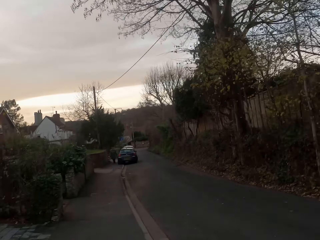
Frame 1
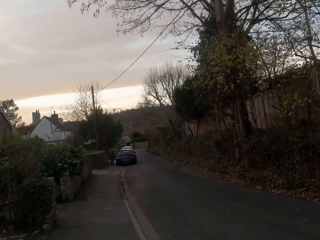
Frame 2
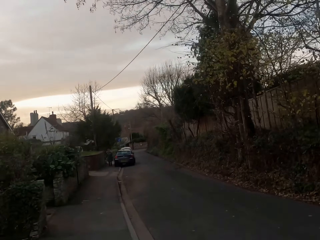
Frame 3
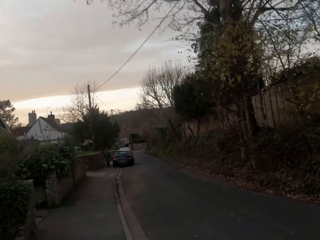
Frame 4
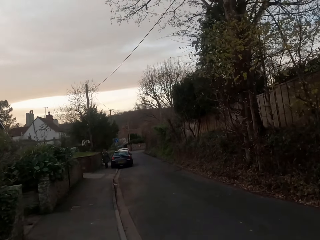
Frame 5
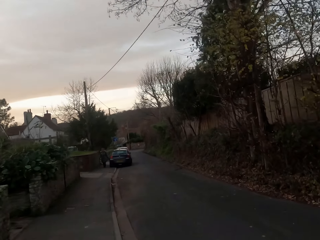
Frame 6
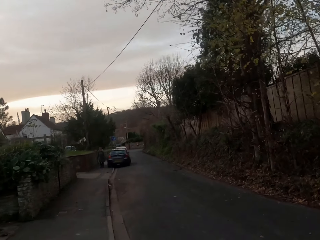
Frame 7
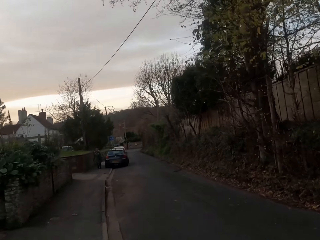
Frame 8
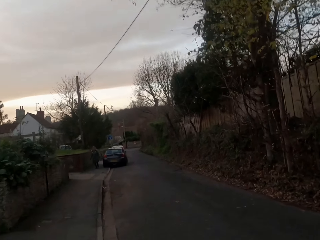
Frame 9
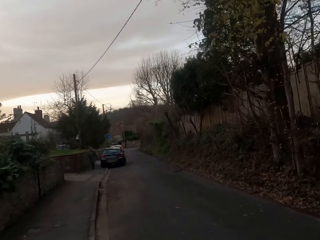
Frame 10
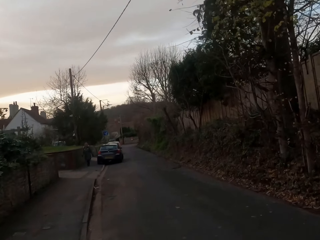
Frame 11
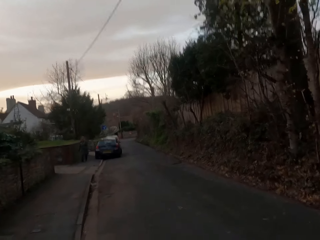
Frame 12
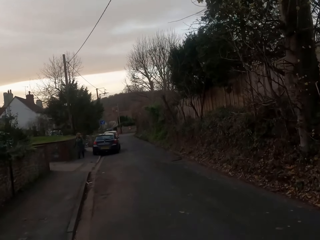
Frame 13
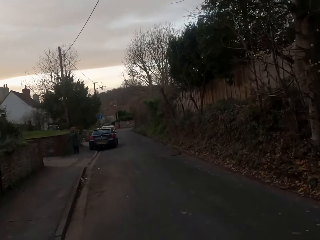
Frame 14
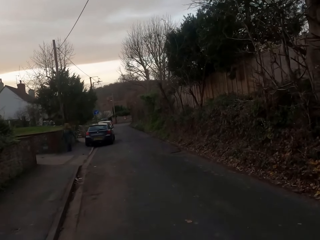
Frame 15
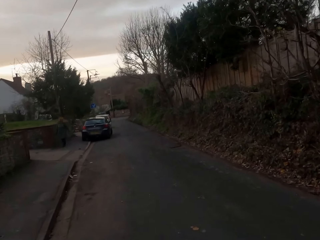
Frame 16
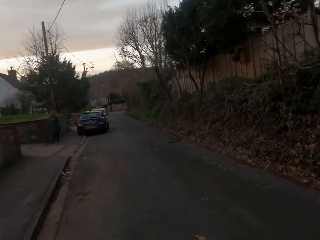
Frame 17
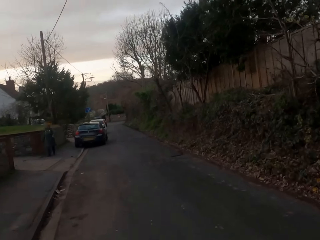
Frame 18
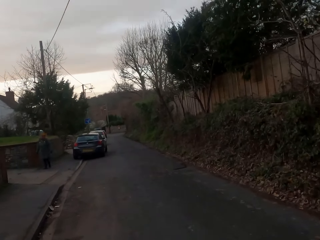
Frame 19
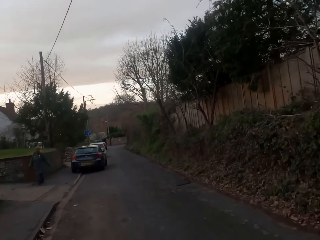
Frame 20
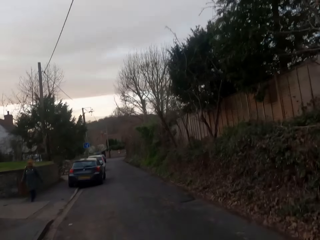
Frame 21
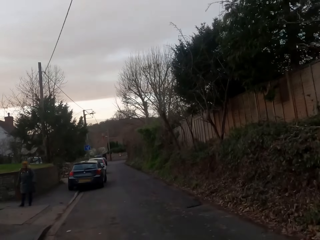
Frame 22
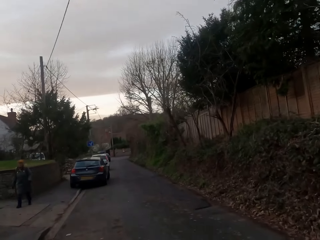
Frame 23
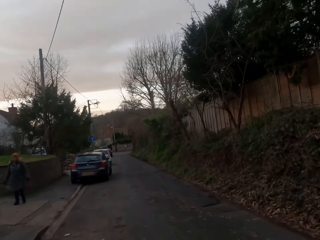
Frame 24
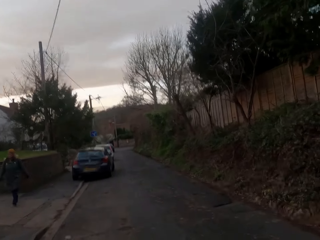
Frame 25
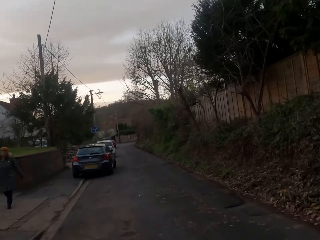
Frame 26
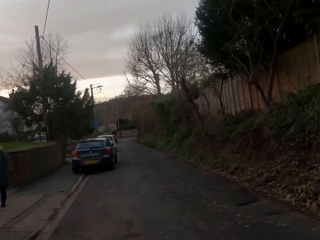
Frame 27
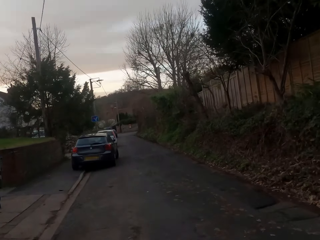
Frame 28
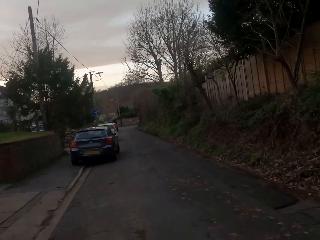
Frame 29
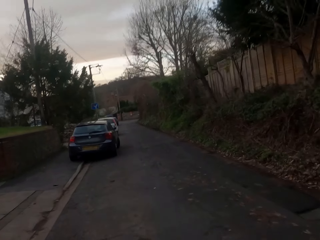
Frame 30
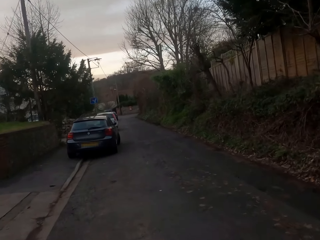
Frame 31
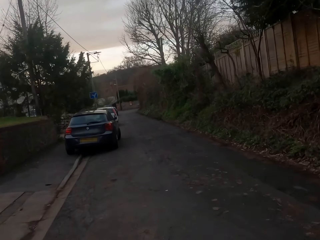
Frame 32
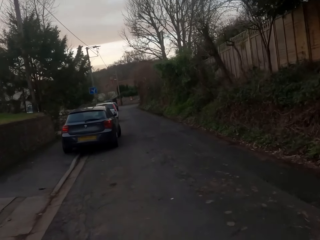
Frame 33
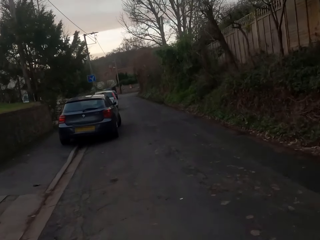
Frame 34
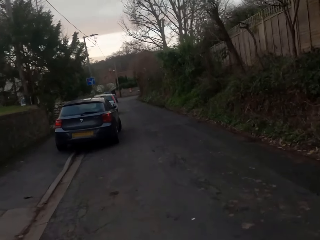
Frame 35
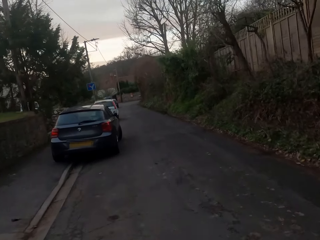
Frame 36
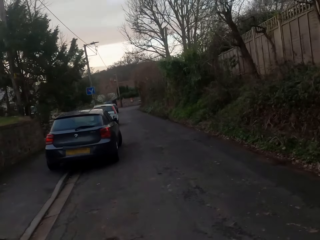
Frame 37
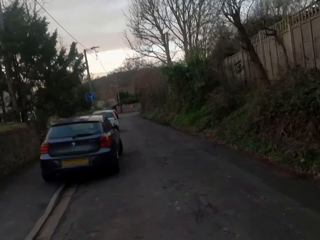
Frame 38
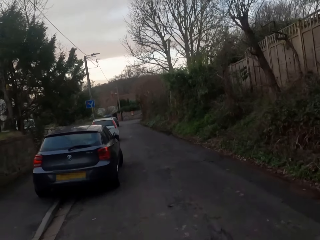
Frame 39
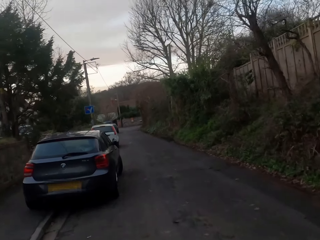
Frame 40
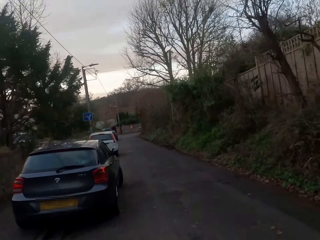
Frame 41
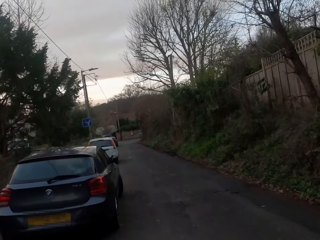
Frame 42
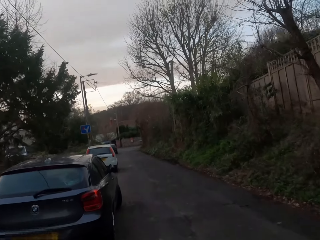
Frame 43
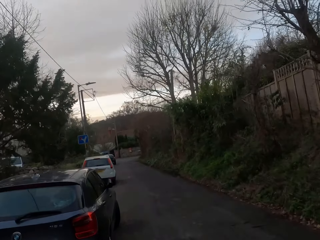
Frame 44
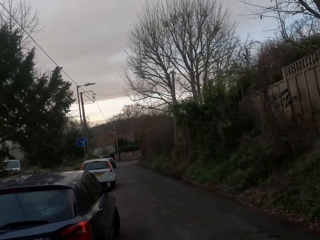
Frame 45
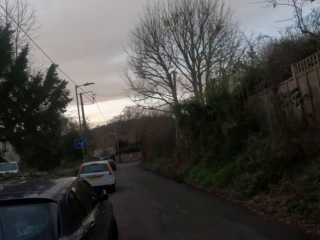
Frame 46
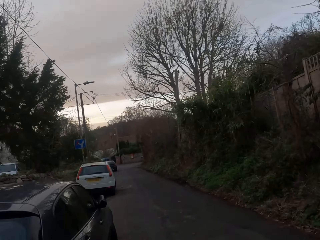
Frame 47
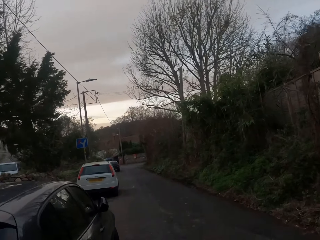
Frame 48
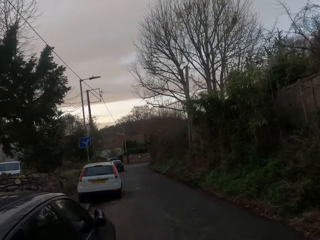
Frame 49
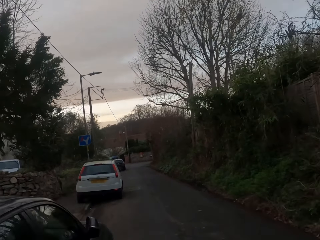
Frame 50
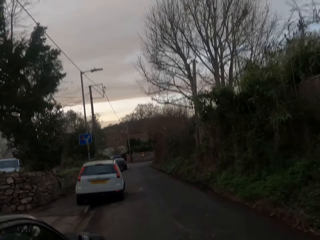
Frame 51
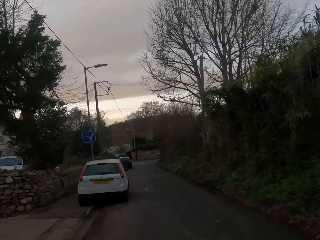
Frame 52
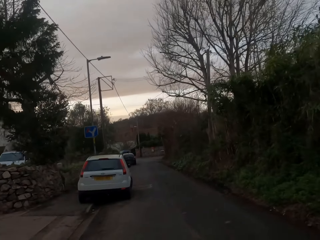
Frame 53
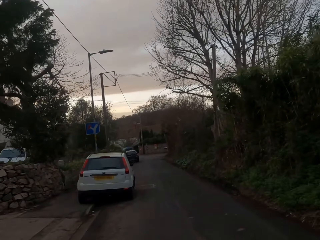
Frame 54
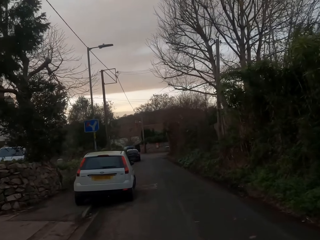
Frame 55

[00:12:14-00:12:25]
The camera wearer jogs past a woman. They jog past a car.

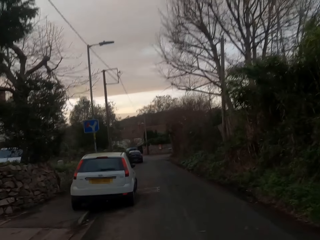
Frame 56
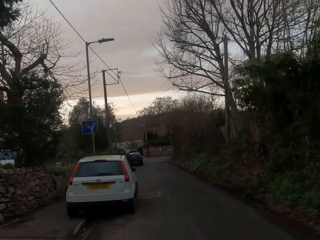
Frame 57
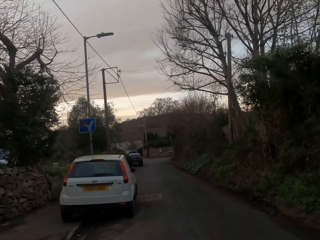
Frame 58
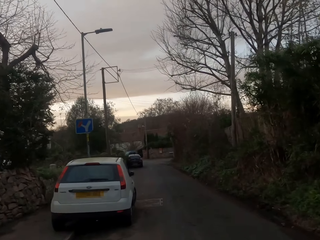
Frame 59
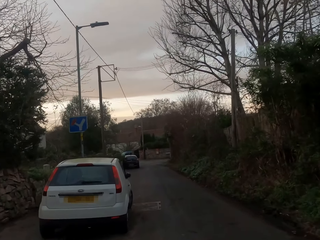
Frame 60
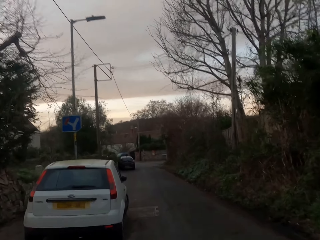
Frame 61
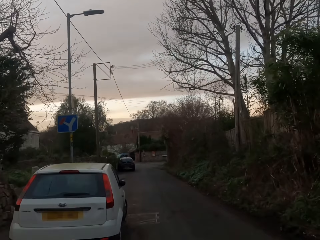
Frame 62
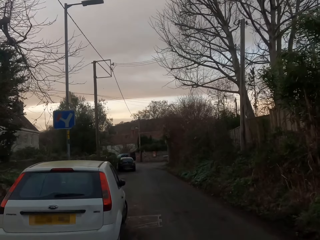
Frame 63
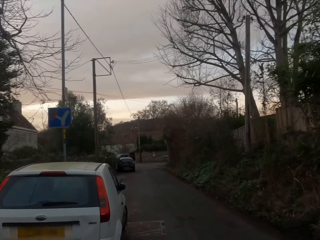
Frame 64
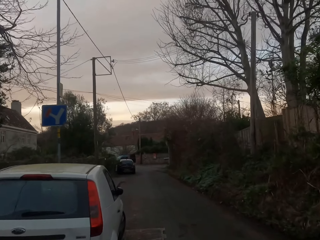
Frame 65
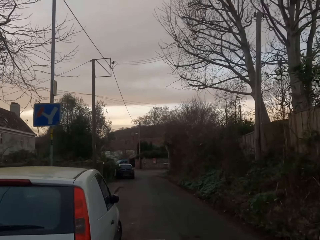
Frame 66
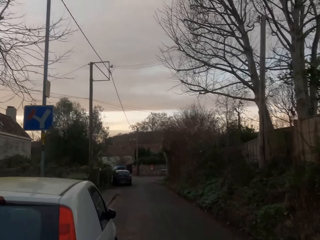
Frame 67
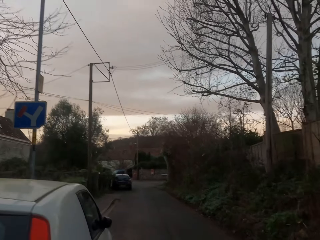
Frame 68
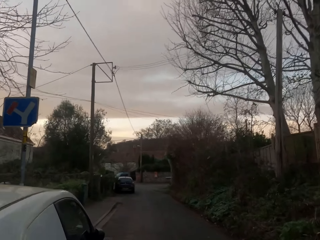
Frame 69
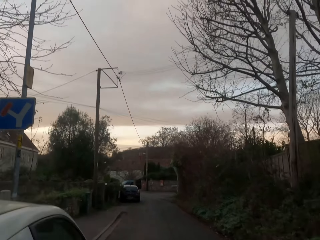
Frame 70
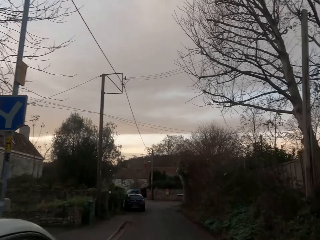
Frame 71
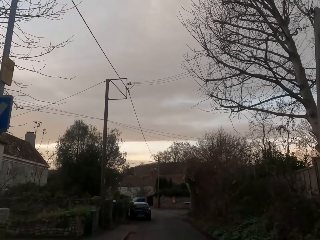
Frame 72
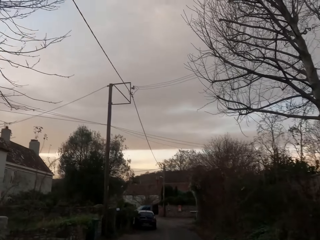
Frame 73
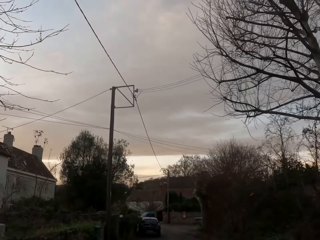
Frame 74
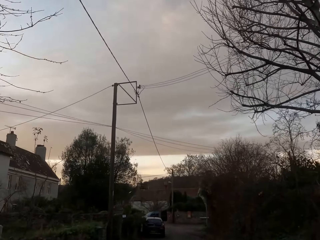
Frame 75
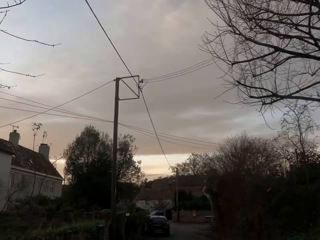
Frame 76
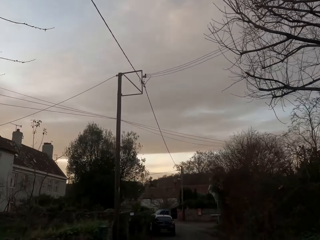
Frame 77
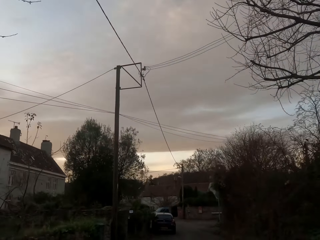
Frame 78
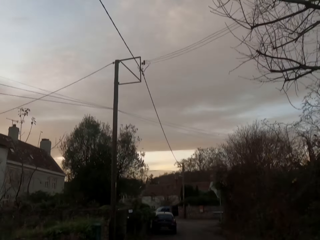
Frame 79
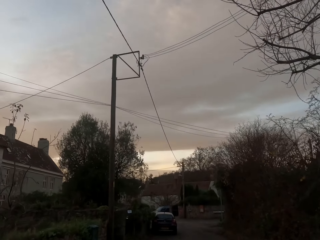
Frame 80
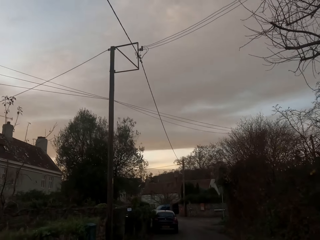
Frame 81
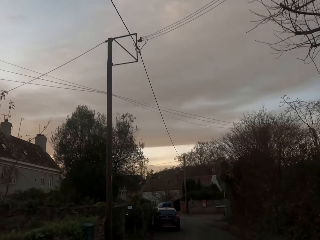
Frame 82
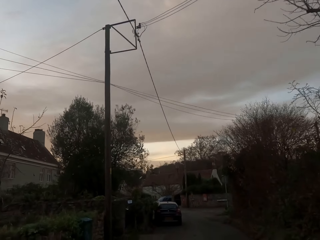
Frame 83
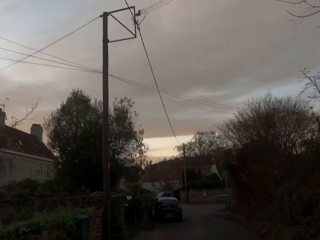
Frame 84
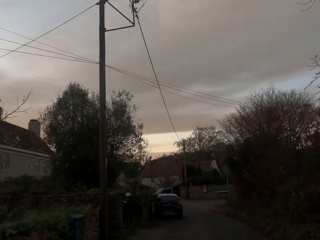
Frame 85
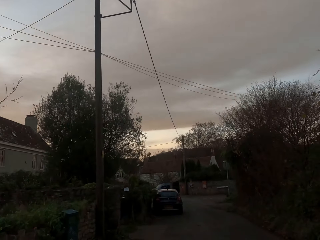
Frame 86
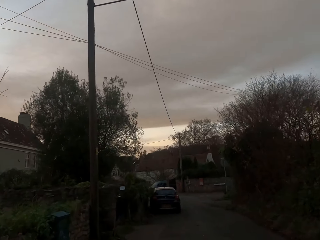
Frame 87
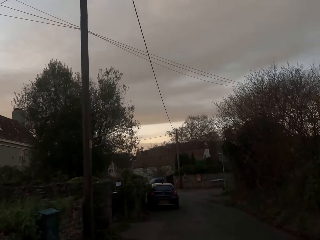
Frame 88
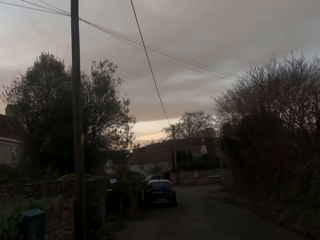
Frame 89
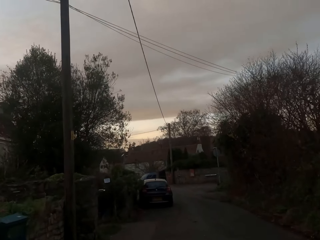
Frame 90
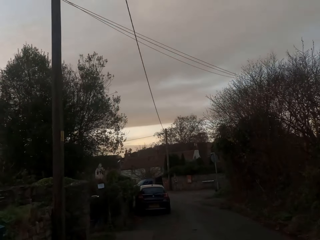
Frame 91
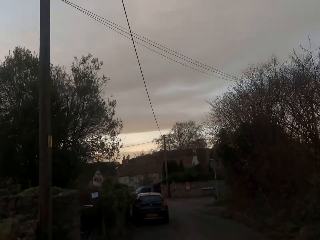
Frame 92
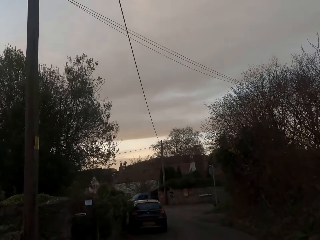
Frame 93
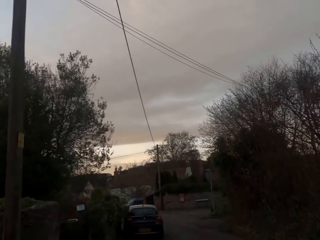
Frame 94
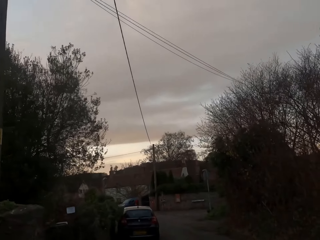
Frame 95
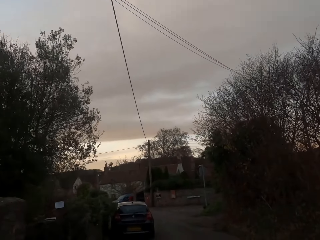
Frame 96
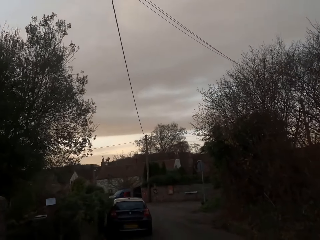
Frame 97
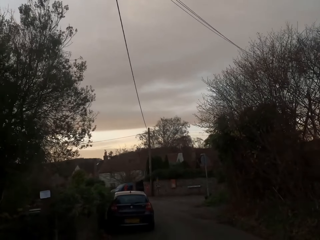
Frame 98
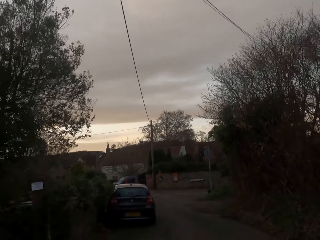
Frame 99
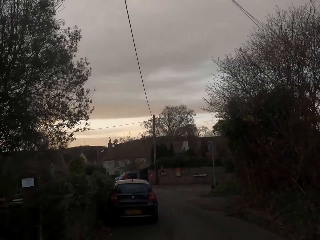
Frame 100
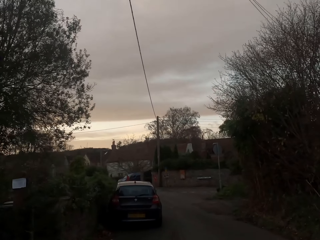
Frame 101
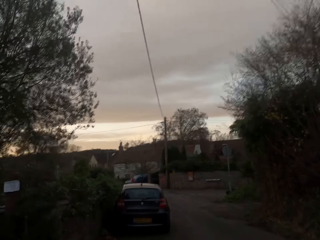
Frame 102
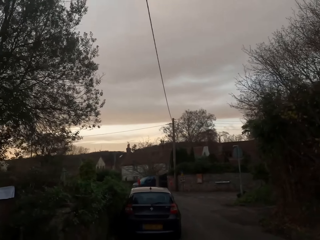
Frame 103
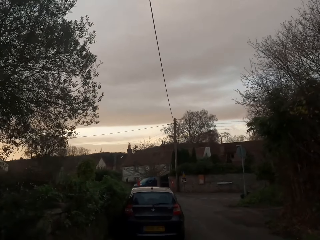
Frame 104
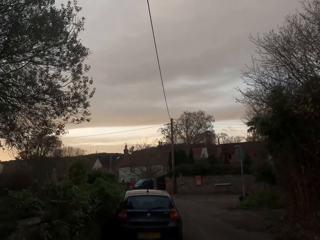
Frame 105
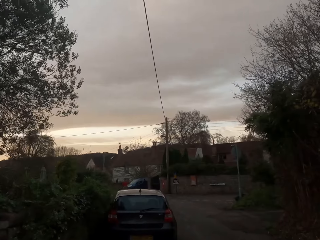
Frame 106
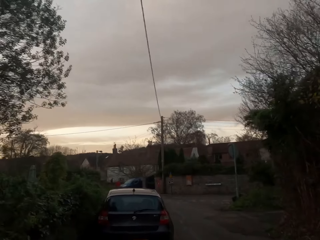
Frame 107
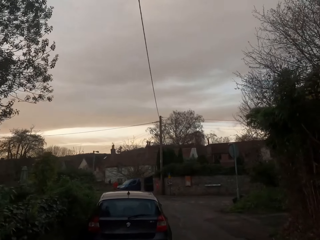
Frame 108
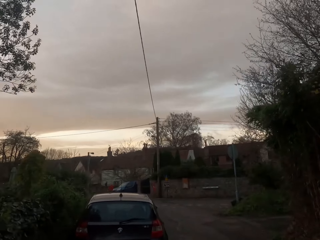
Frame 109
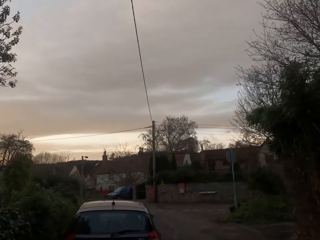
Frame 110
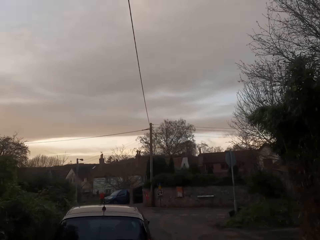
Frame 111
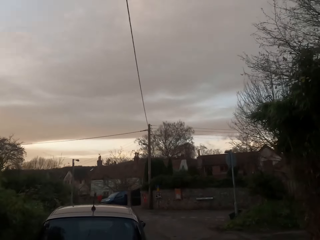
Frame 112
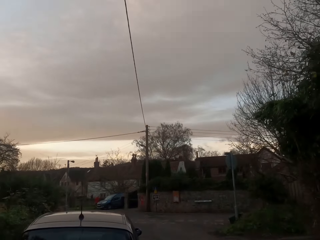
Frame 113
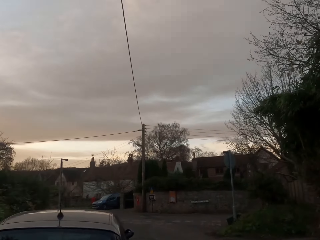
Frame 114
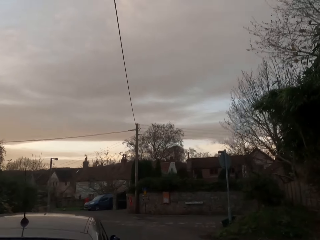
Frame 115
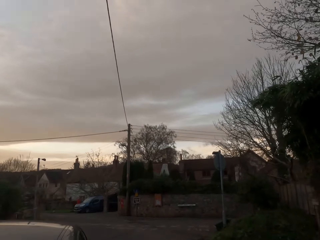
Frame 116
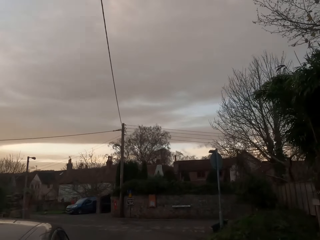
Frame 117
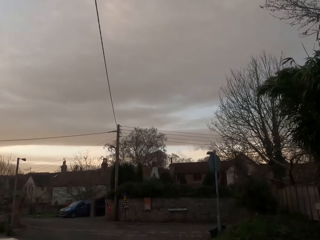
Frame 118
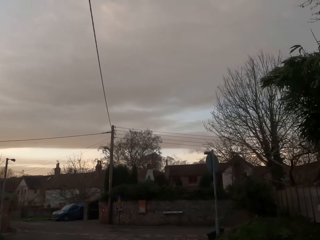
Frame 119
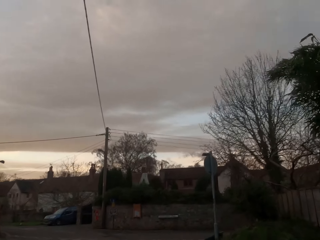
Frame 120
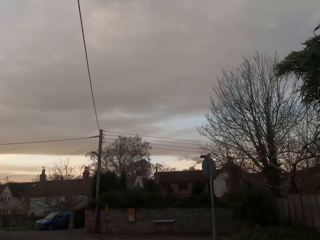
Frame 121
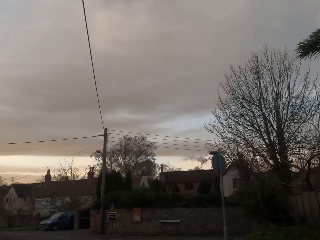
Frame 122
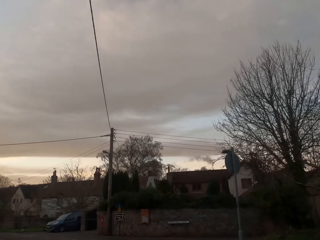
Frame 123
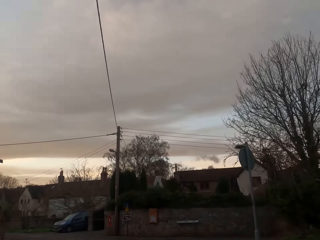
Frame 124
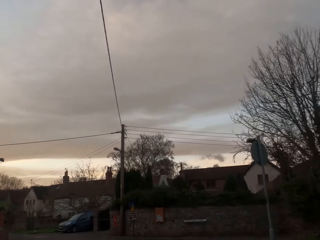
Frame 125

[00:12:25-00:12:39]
The camera wearer jogs past a car. They jog past a car again.
